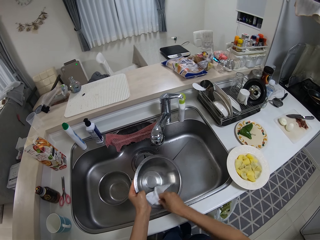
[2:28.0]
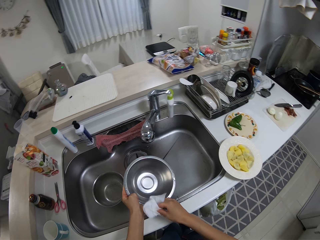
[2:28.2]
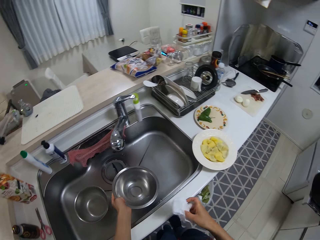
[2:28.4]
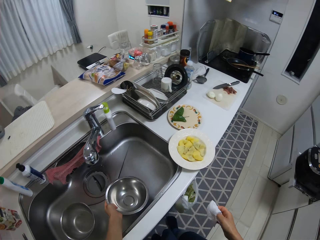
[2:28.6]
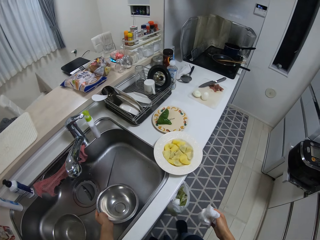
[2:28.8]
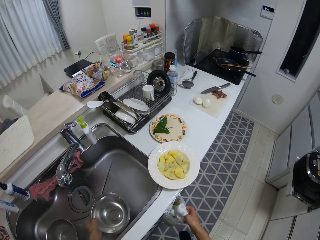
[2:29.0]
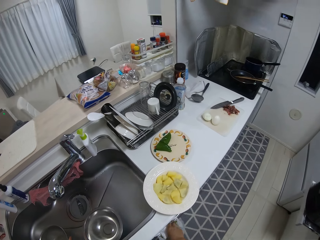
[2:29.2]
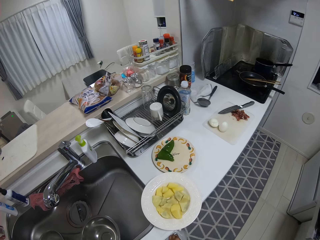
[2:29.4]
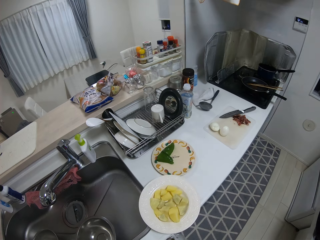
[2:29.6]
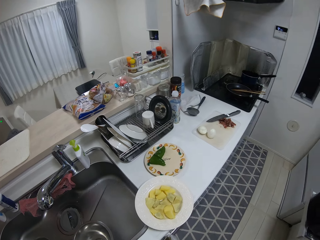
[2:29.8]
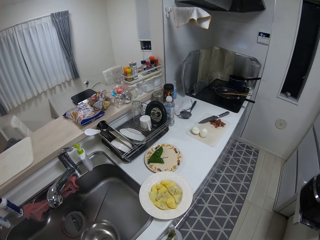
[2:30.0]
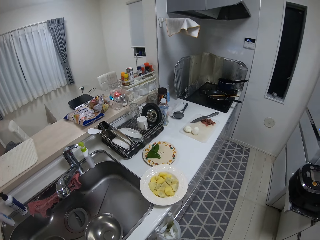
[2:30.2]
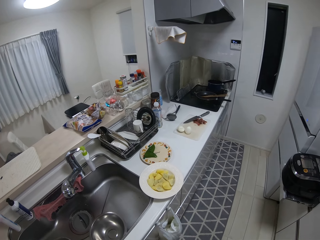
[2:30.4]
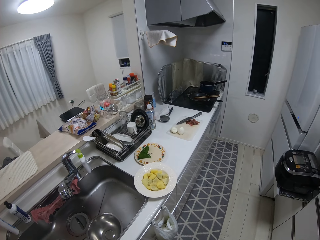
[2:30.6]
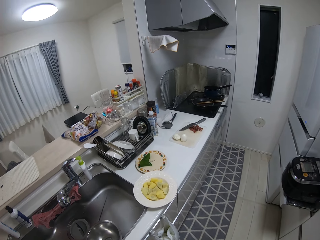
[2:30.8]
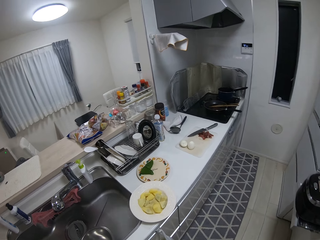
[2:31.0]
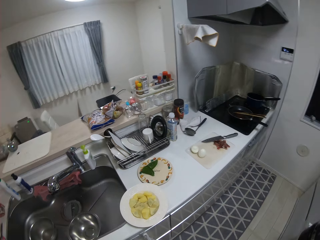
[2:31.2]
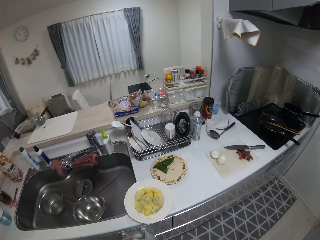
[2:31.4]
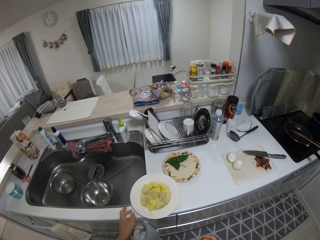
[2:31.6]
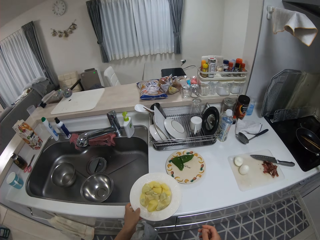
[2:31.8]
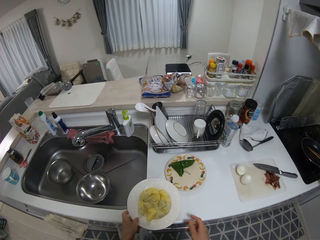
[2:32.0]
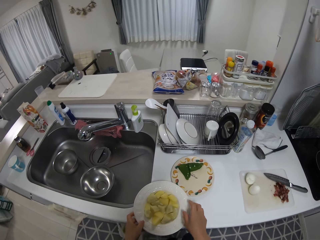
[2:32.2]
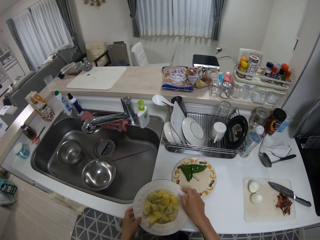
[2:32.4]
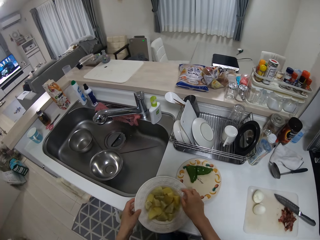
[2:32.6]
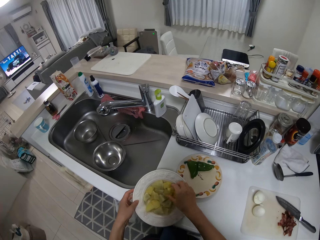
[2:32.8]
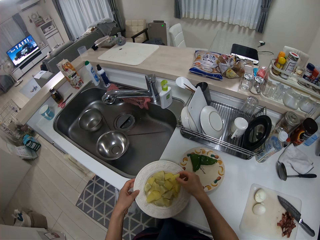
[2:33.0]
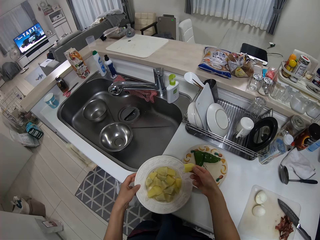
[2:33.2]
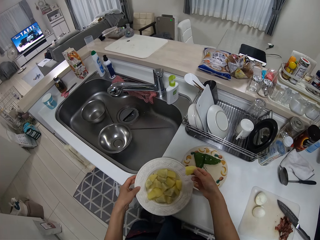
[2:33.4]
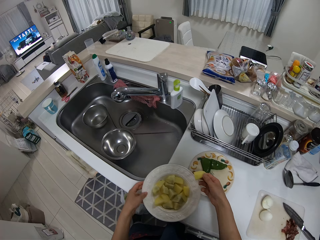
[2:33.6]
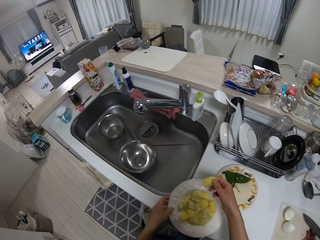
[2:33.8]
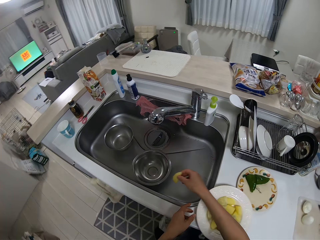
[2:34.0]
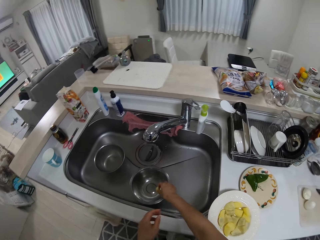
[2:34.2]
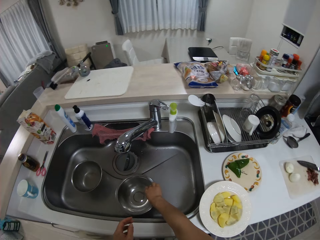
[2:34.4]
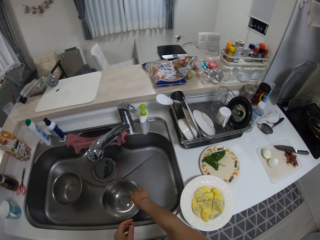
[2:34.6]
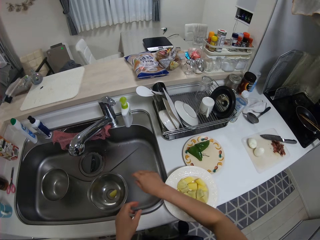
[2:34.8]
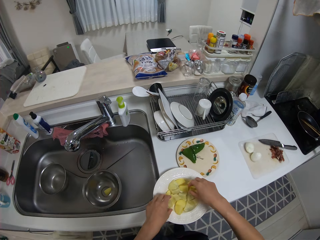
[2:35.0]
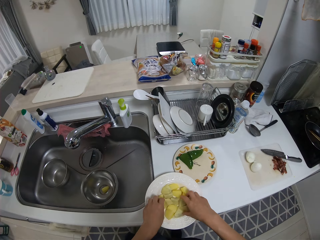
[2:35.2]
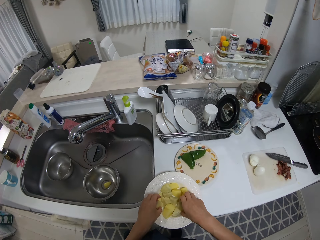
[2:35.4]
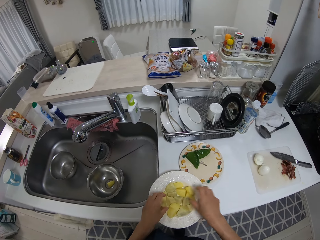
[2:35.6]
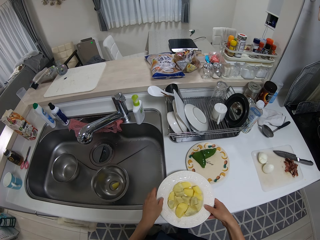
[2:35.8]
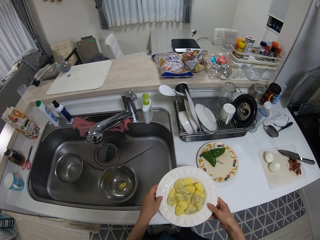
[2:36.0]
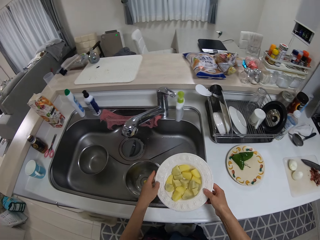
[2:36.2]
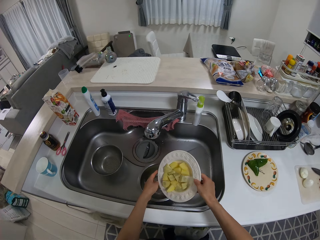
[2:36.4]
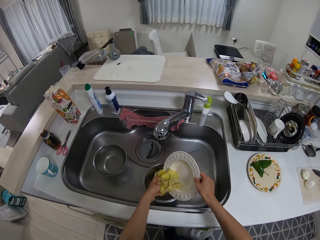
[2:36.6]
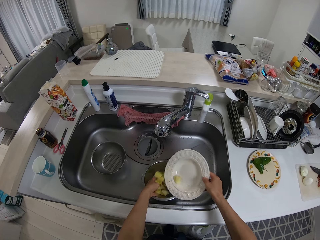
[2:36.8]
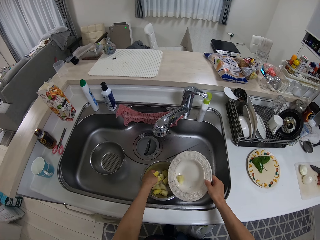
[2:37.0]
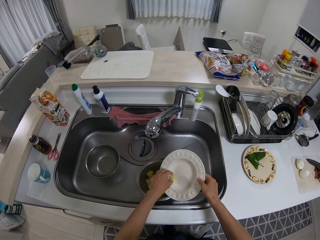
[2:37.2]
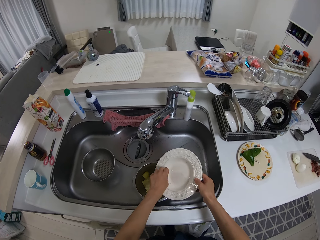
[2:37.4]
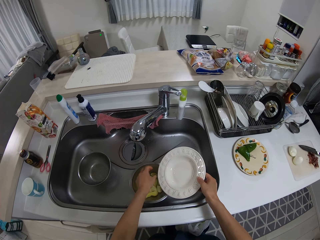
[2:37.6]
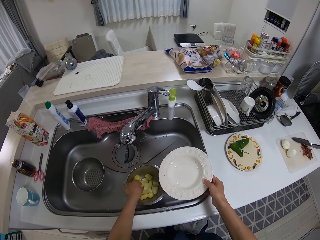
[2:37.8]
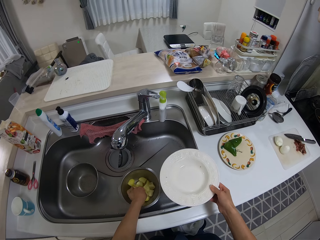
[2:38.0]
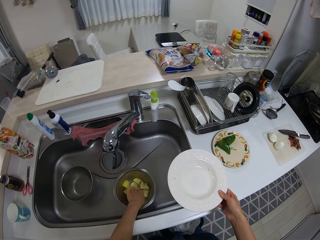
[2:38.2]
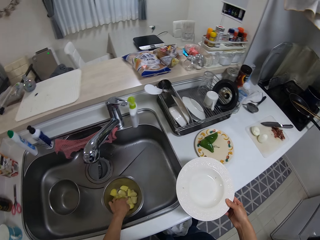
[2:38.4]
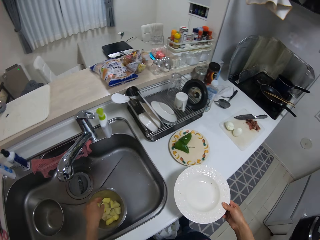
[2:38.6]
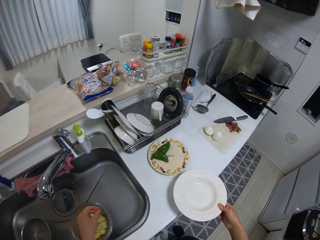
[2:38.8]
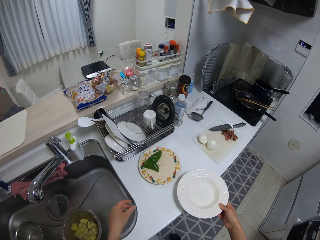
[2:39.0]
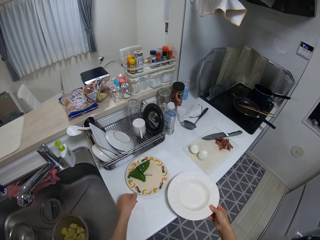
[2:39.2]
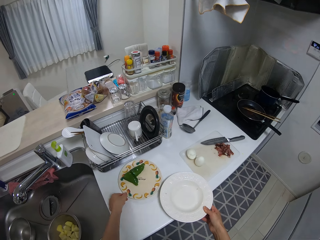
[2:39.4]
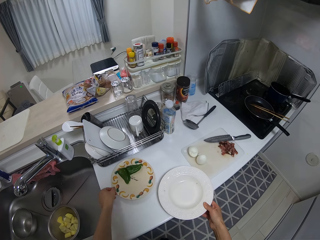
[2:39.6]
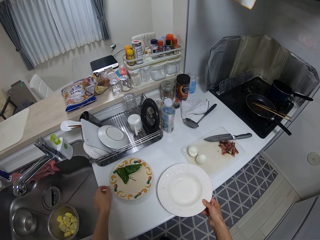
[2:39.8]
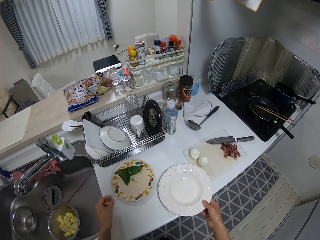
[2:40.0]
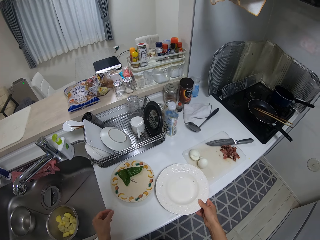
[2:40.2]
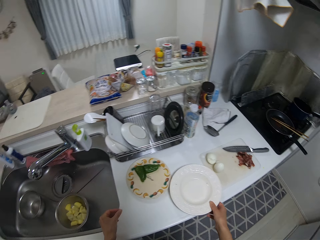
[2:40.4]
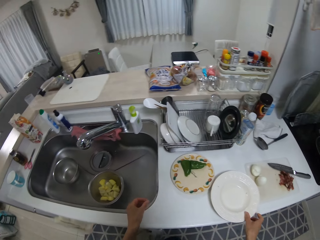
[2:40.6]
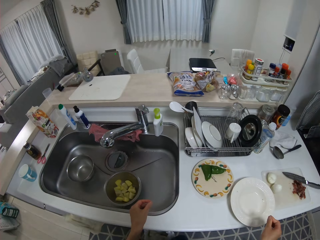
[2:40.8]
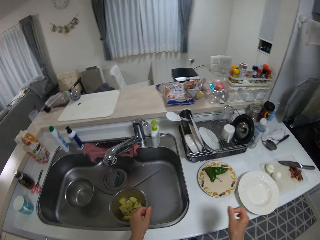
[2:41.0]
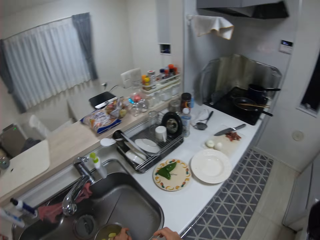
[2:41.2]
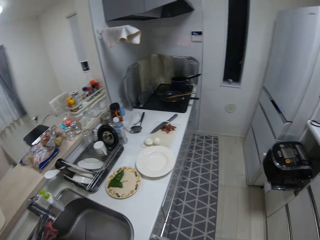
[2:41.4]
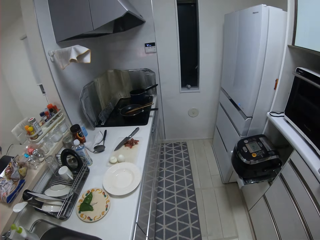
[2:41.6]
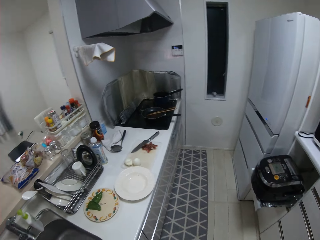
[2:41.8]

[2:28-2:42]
The camera wearer drops the plate in the sink with her left hand. She puts the hand serviette in the plastic bag. She holds the plate on the sink with her left hand. She holds the potatoes. She picks up the food from the plate with her right hand. She drops the food into the plate in the sink with her right hand. She picks up the plate from the kitchen sink with her two hands. She holds the plate of potatoes. She pours the food in the plate into the plate in the sink. She adjusts another plate on the table with her left hand. She drops the plate in her right hand on the table.

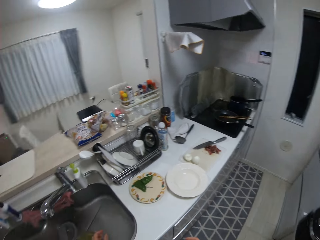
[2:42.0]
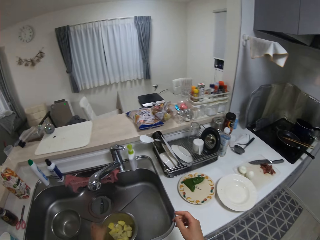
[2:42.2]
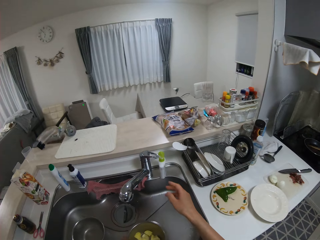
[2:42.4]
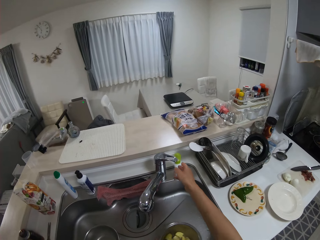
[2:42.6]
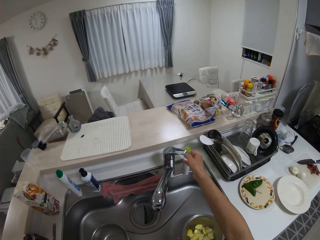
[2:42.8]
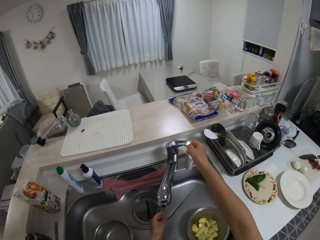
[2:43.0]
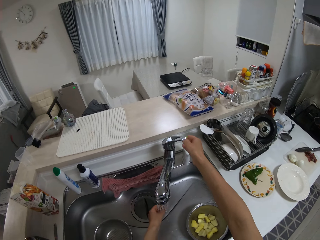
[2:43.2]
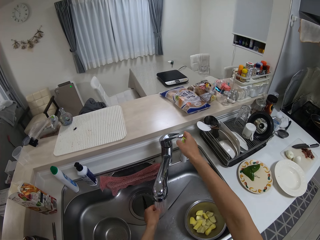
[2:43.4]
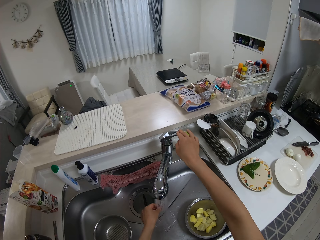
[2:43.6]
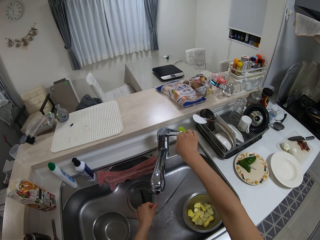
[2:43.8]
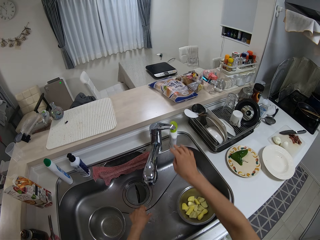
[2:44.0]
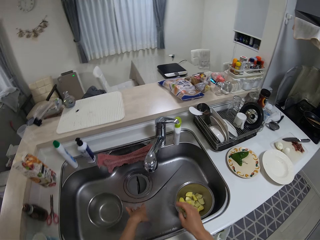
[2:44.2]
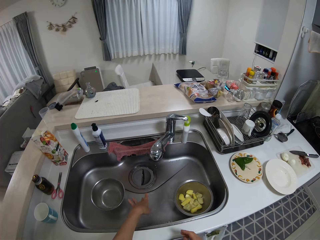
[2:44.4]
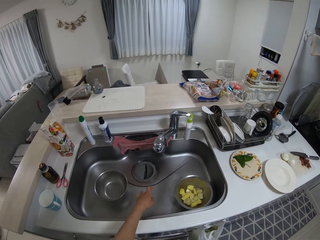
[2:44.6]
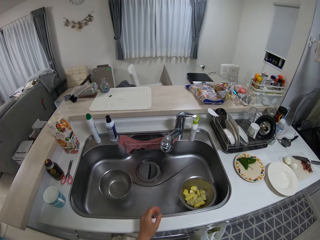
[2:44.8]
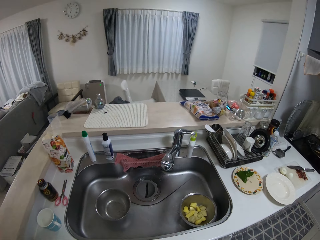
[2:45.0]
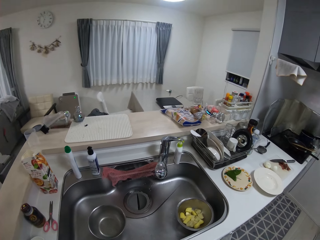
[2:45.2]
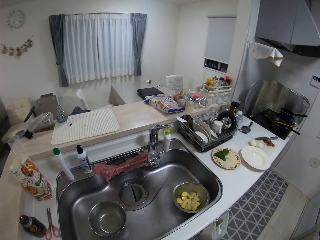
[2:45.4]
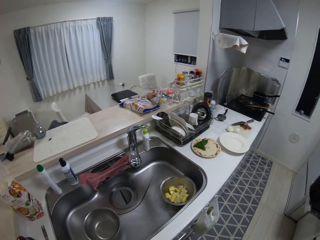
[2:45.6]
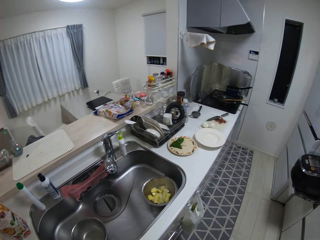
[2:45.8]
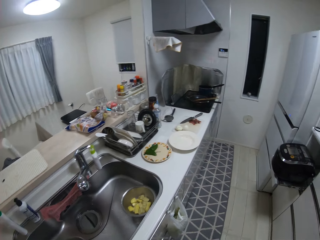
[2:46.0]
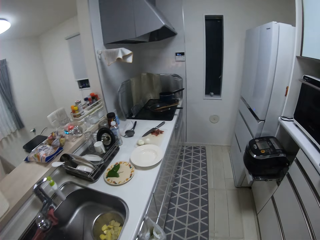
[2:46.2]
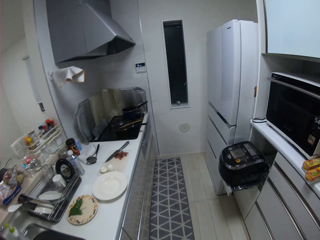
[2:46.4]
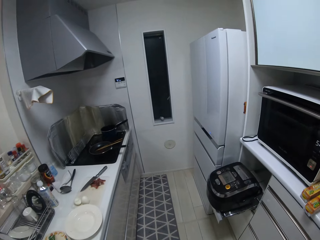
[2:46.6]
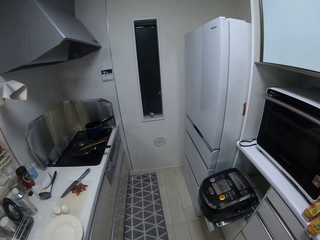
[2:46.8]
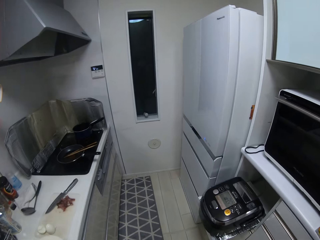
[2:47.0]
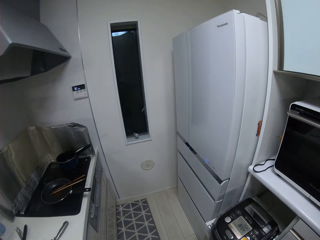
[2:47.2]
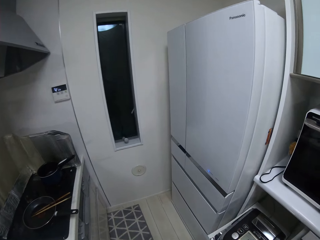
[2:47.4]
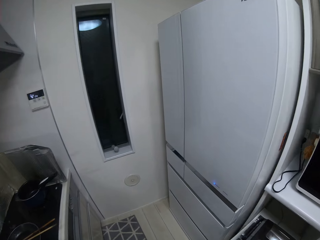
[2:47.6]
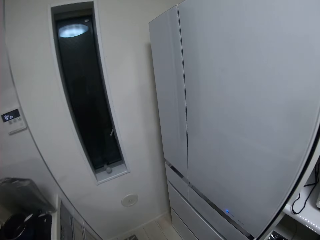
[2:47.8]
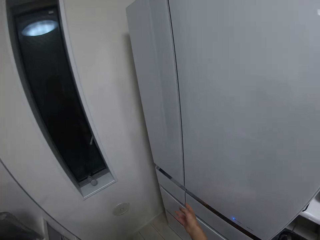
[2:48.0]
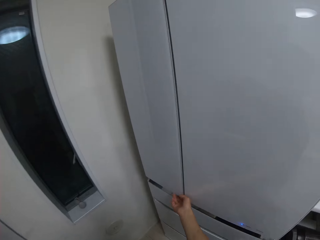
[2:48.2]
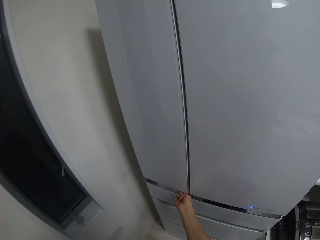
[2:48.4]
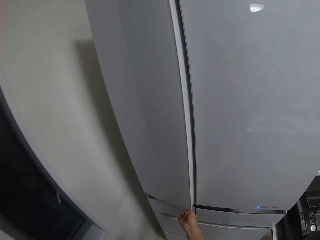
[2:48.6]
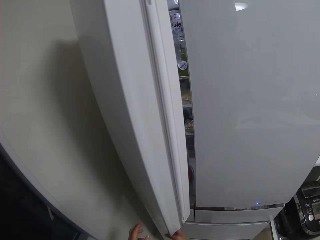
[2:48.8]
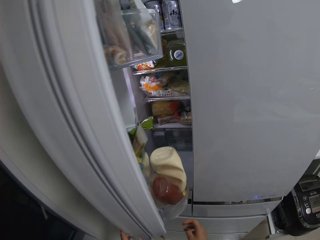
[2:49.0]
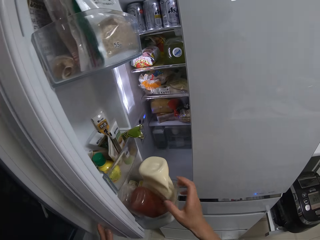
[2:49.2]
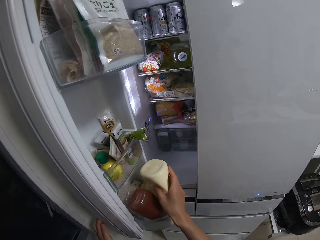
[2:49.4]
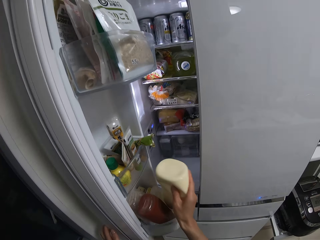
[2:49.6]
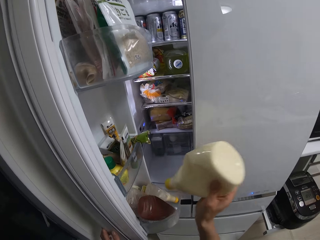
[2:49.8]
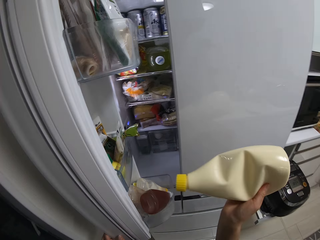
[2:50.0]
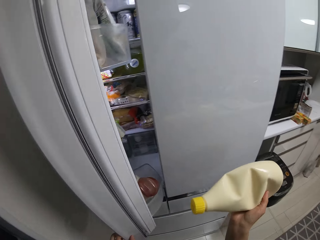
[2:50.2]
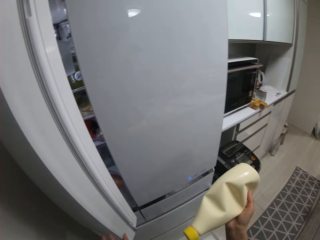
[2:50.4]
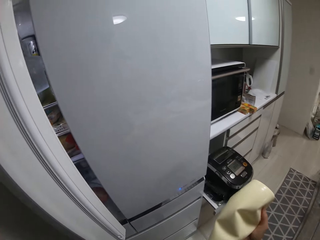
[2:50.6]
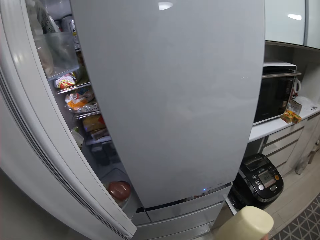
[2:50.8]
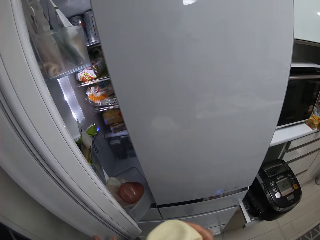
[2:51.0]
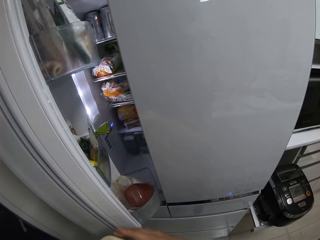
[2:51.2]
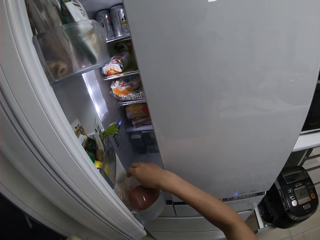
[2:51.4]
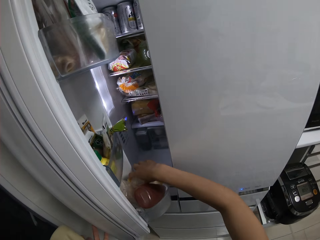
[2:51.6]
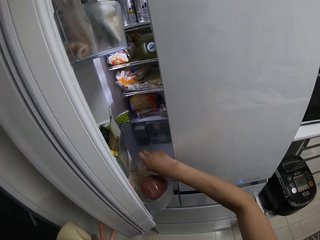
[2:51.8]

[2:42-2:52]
The camera wearer turns on the tap with her right hand. She washes the hand. She closes the water tap. She walks toward the fridge. She opens the refrigerator with her right hand. She removes a bottle of mayonnaise from the refrigerator with her right hand. She holds the mayonnaise.
